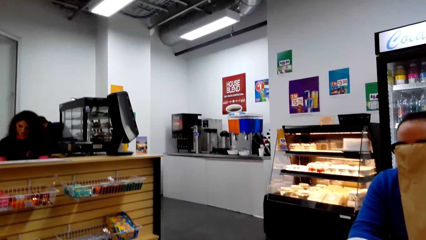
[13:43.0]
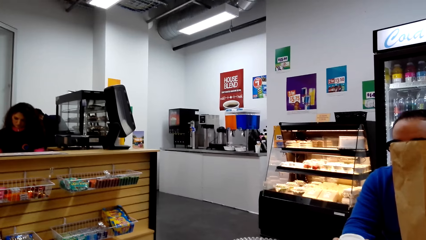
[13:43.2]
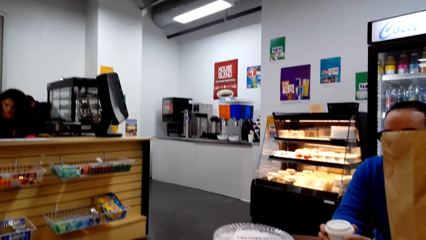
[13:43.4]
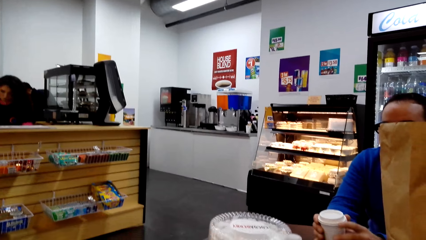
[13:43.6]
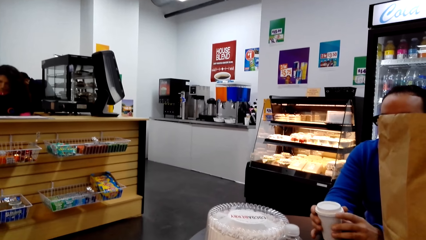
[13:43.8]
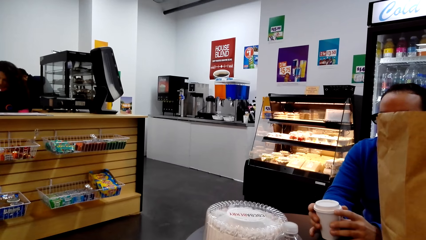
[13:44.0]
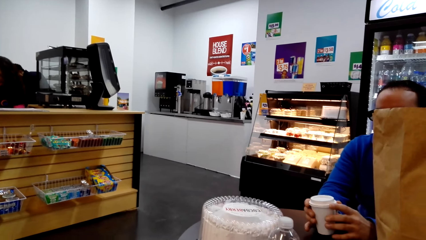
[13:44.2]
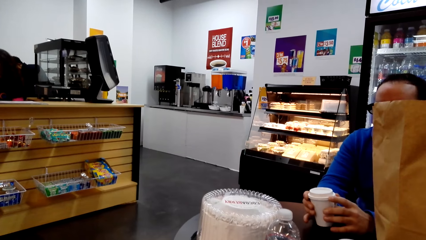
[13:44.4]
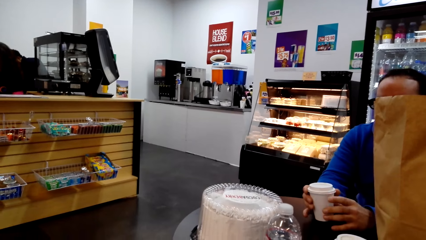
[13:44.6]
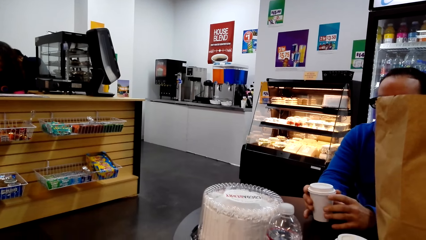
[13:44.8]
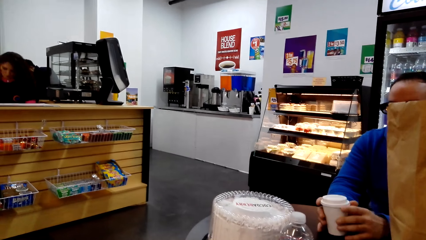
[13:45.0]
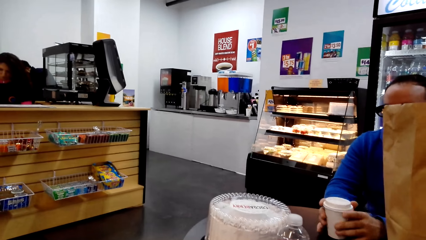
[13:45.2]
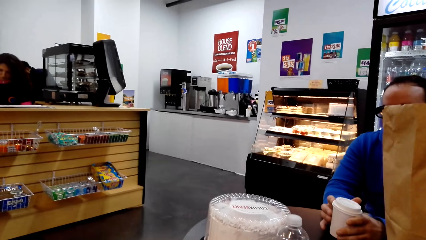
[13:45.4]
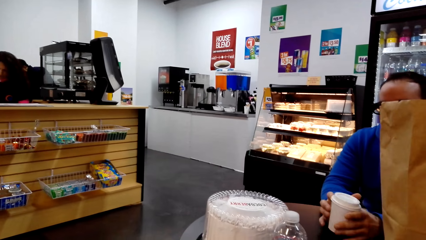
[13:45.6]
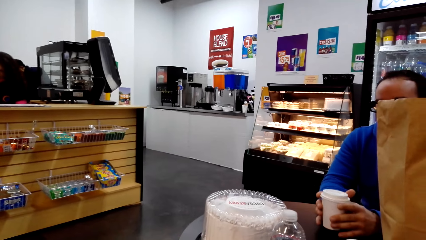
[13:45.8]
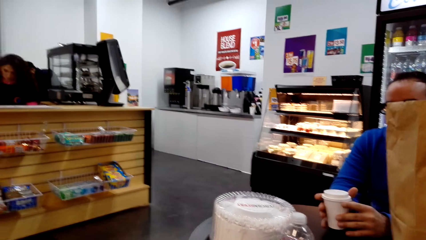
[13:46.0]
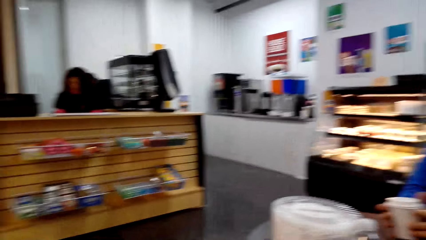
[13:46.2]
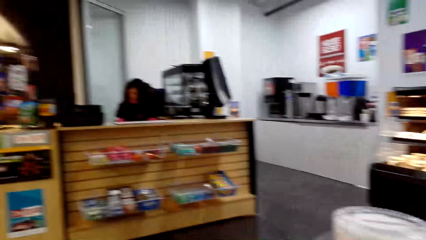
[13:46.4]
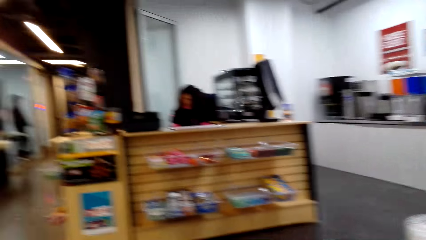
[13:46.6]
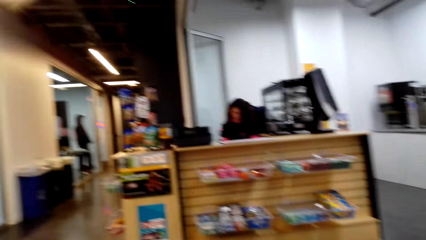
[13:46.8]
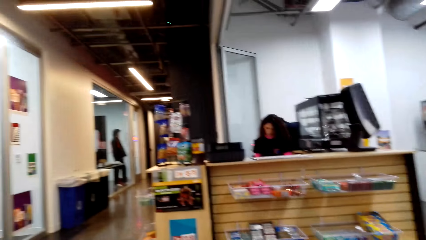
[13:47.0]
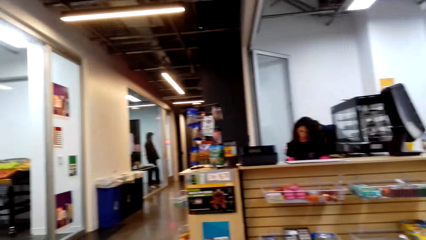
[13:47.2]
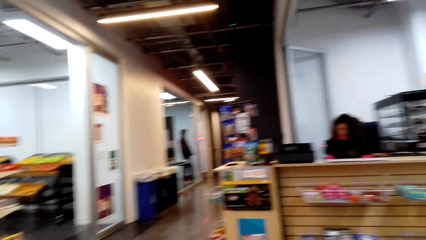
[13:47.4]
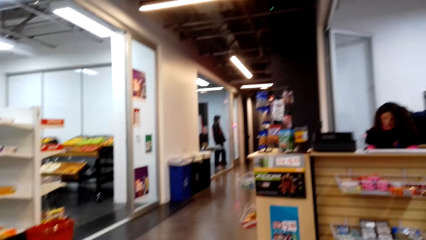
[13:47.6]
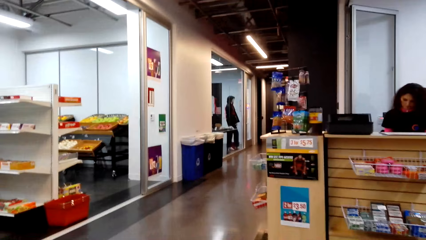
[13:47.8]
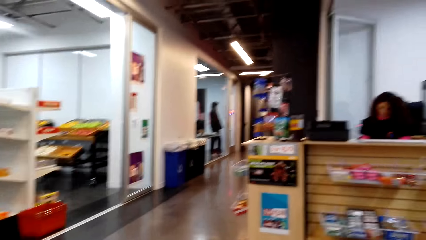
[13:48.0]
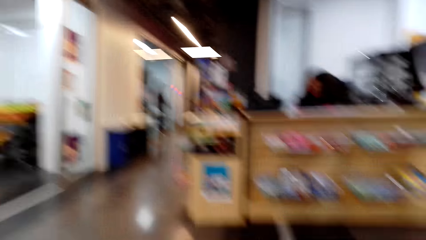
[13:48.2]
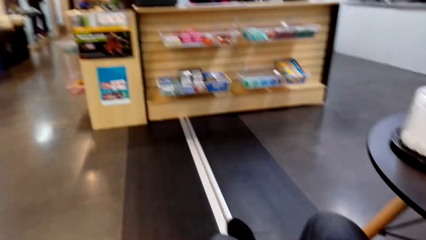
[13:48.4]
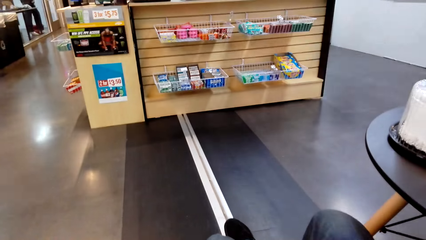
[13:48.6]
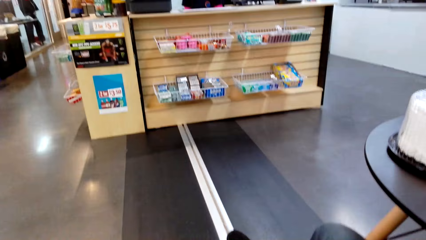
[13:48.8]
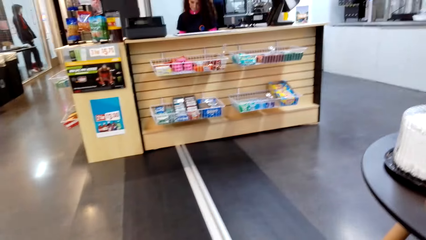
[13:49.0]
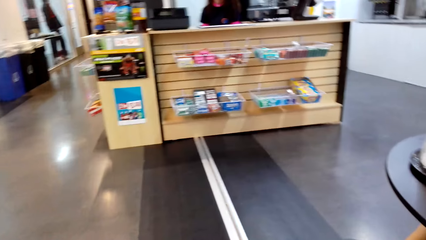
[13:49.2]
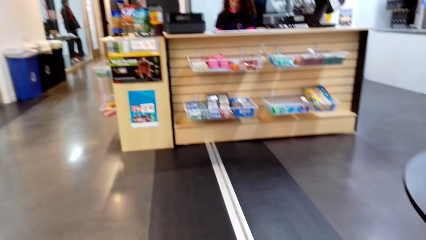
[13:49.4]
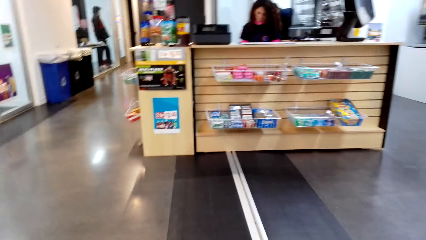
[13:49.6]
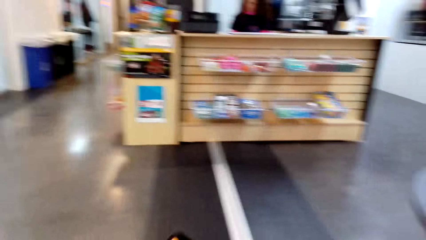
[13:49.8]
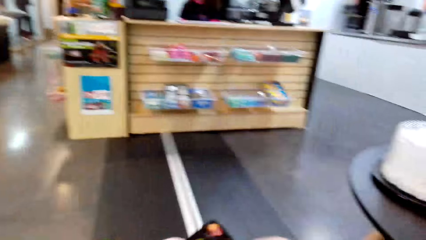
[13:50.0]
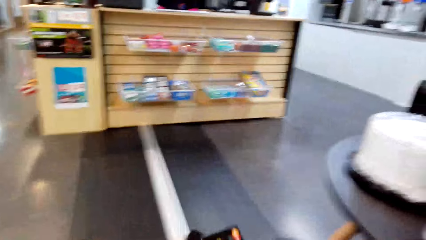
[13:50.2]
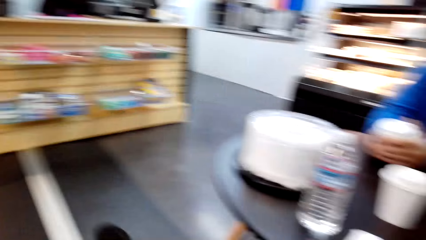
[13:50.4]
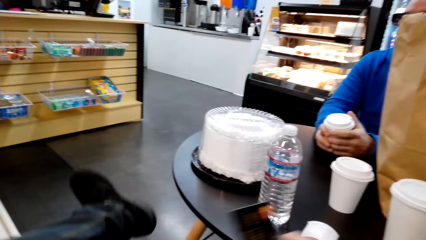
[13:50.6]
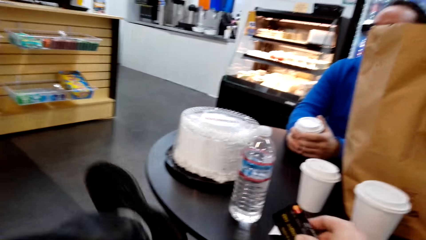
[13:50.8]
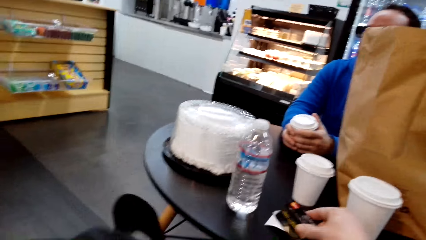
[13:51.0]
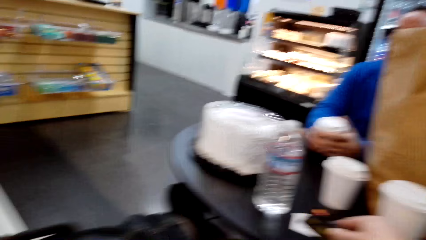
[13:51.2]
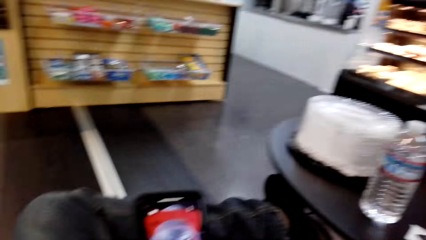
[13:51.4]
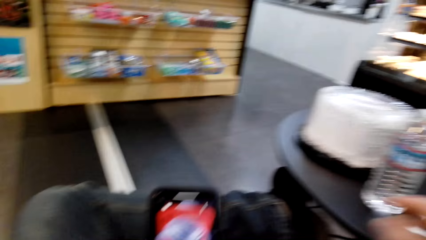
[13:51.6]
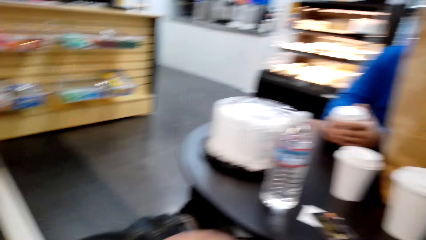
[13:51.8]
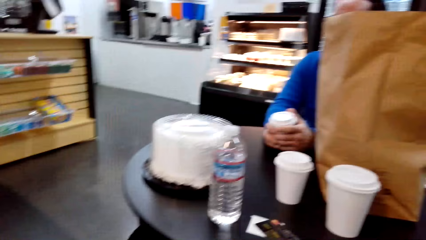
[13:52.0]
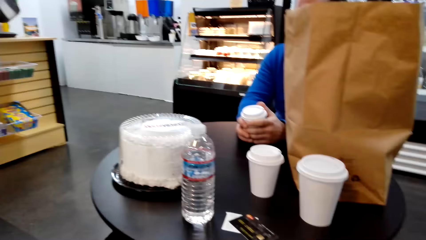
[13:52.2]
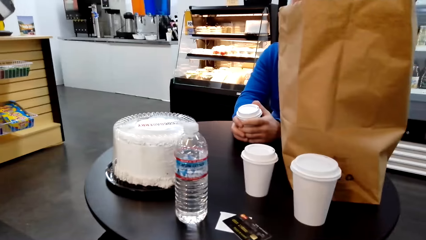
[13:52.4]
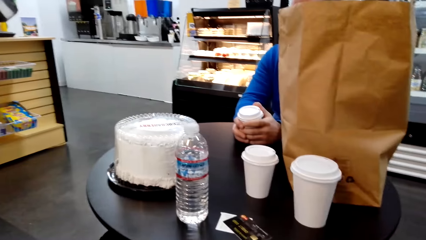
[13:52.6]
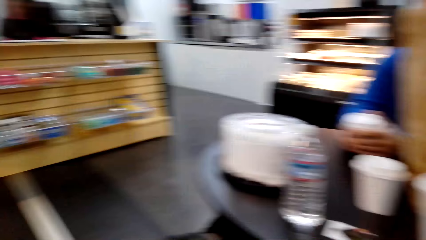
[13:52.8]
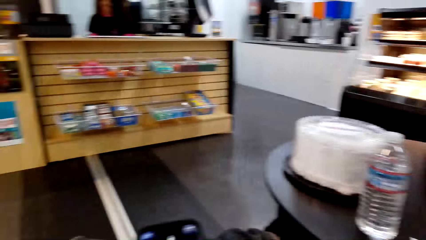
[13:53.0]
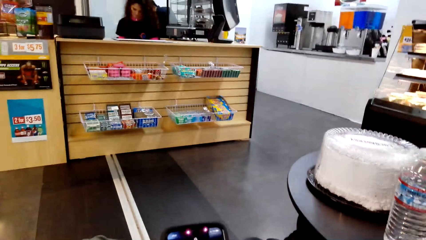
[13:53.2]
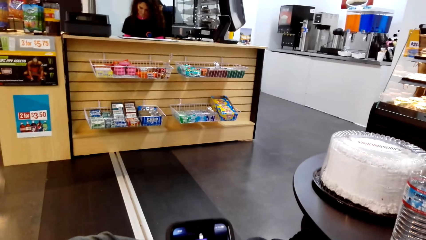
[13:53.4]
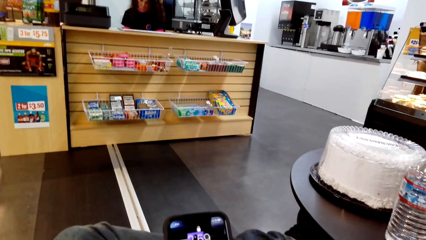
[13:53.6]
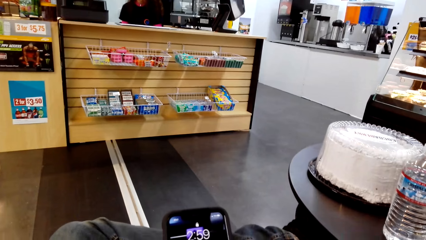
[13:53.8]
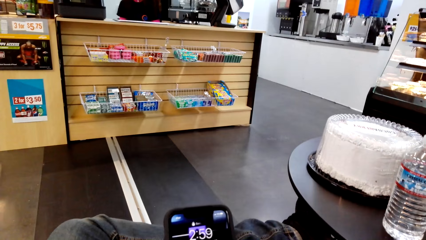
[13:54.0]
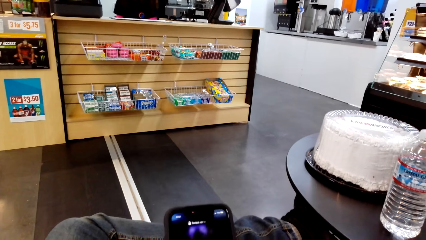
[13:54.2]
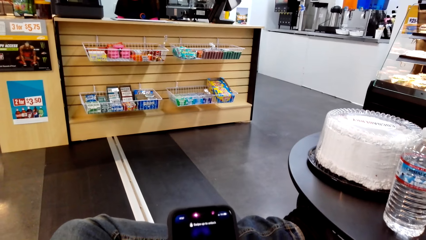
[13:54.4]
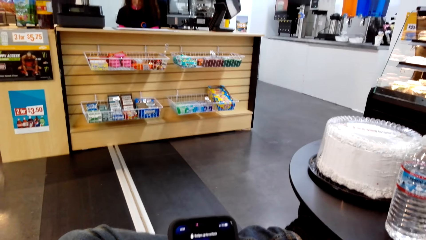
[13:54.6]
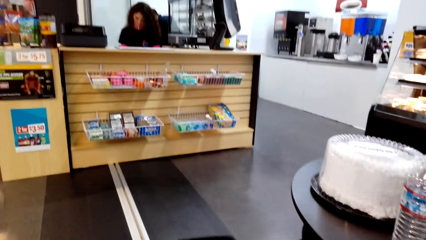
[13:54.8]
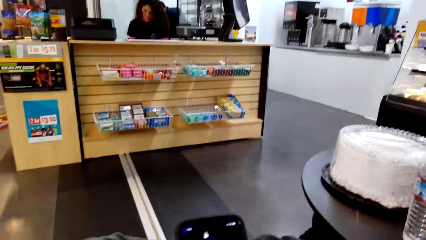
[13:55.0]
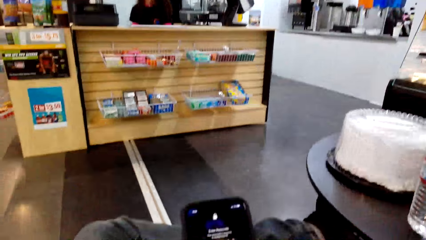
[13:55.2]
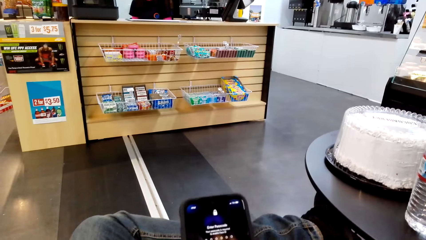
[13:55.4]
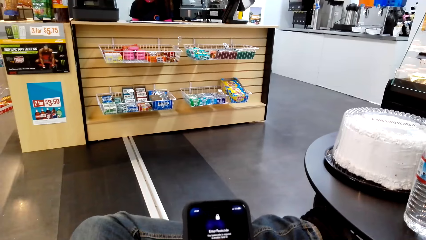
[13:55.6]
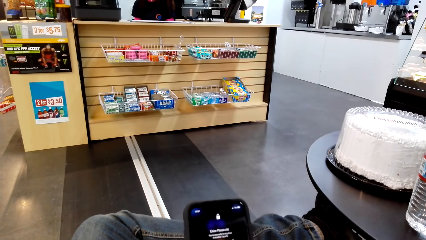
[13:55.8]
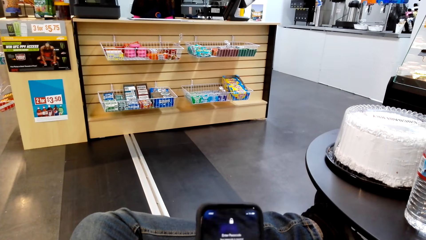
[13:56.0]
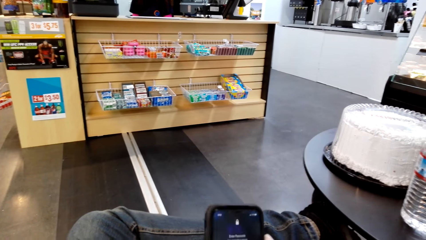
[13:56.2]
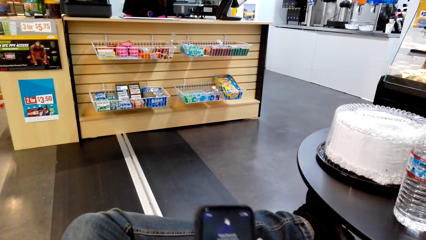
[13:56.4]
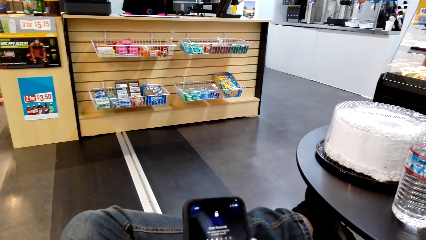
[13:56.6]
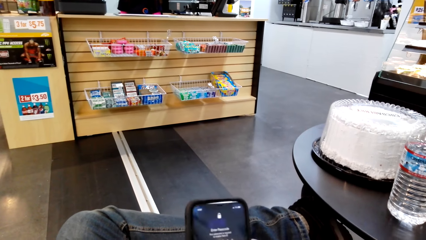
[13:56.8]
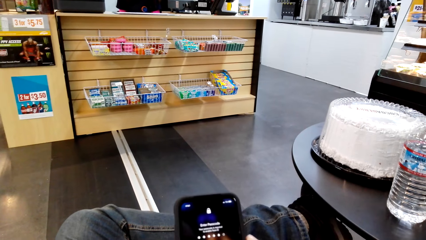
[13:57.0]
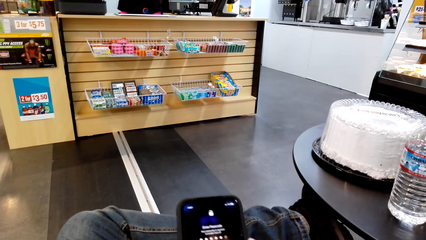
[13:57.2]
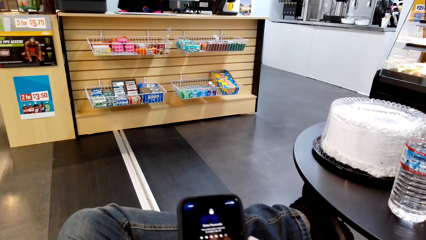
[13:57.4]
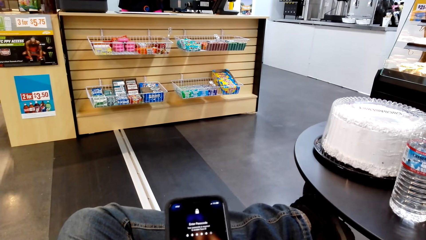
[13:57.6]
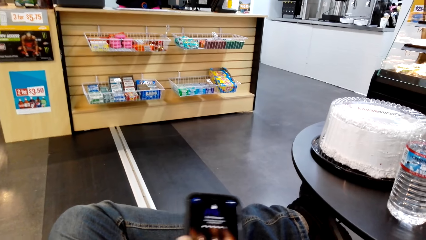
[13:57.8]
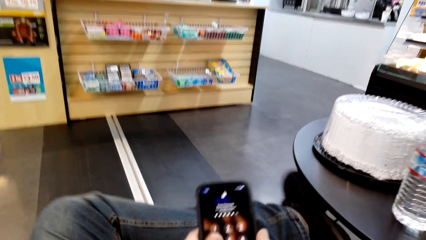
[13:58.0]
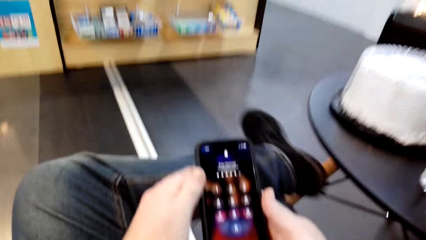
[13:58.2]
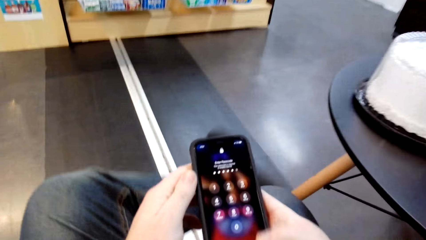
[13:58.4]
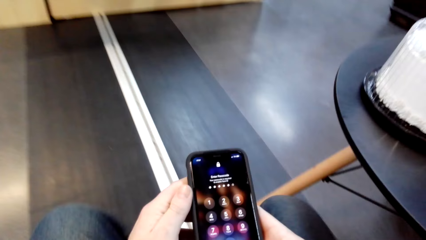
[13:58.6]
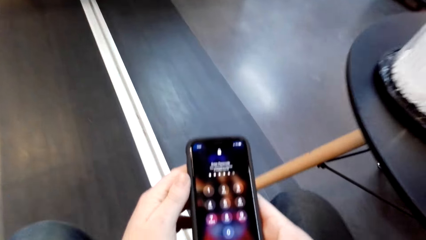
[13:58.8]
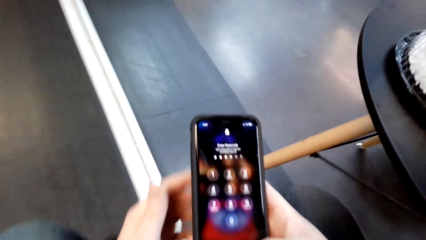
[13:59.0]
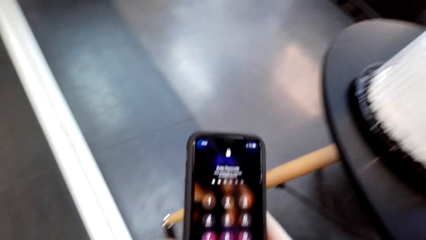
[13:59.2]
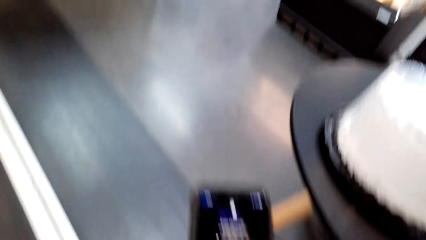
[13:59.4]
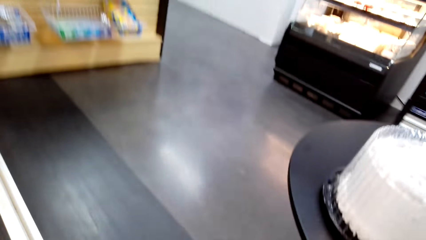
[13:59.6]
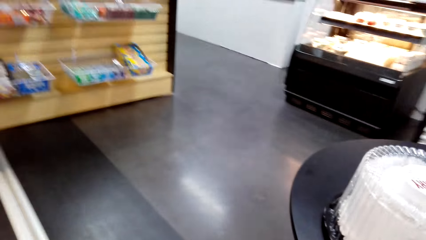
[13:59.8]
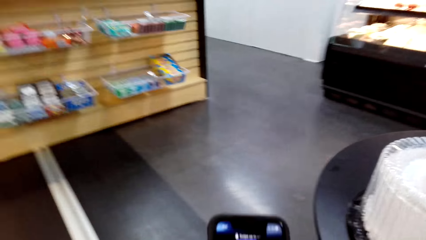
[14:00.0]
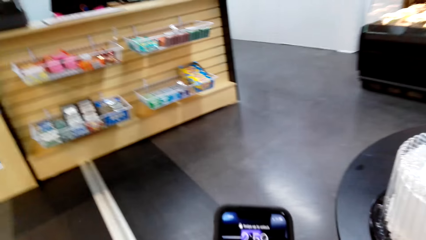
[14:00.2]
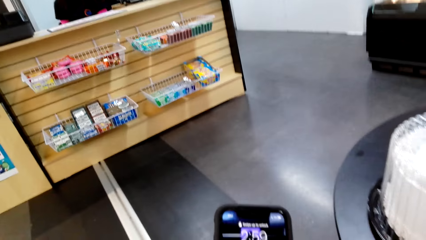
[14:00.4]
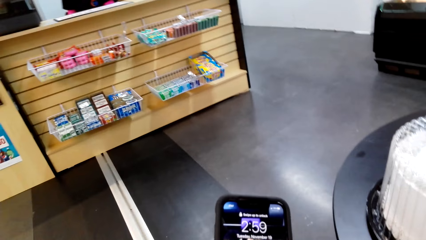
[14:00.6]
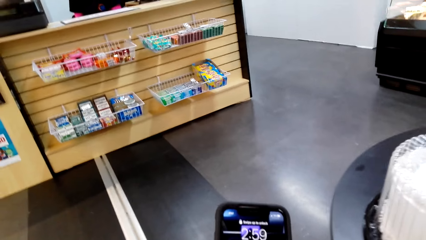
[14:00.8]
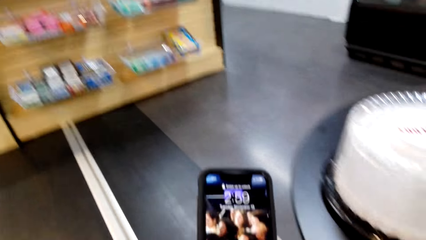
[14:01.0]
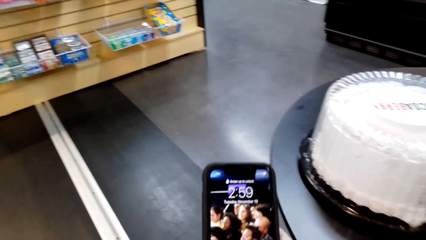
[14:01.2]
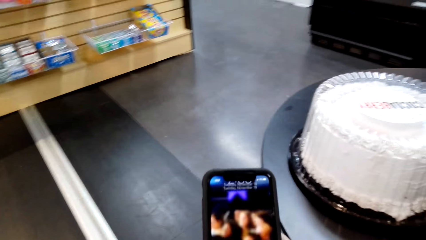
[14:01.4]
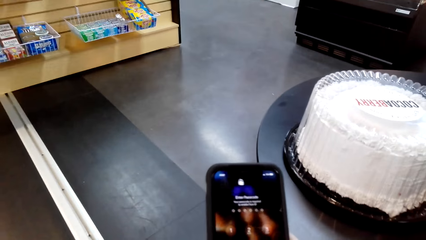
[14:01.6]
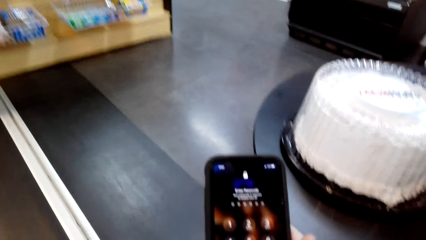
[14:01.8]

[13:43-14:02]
The man tilts the cup. The camera wearer looks around. They lift a leg. They look at the phone. They operate the phone. They lower the leg.
